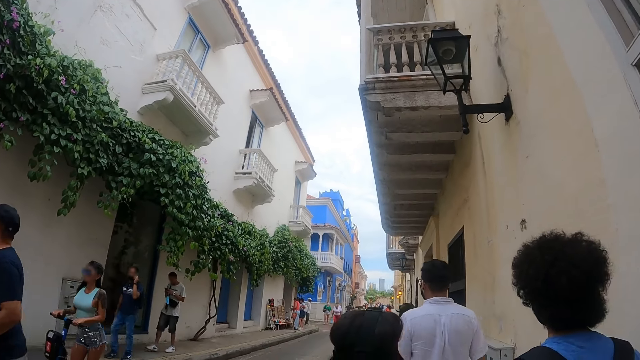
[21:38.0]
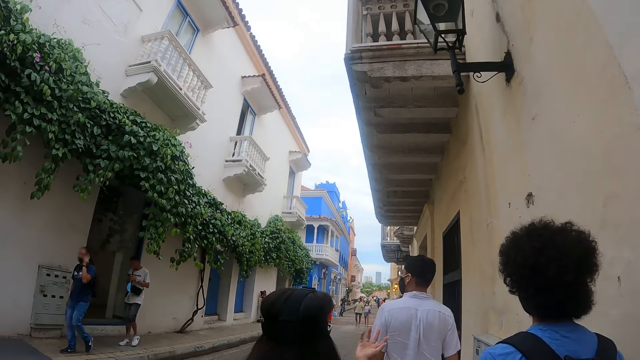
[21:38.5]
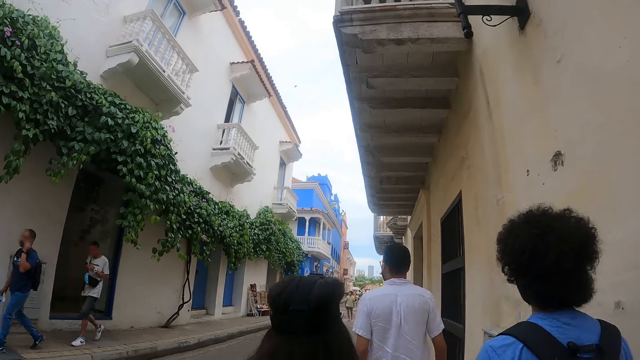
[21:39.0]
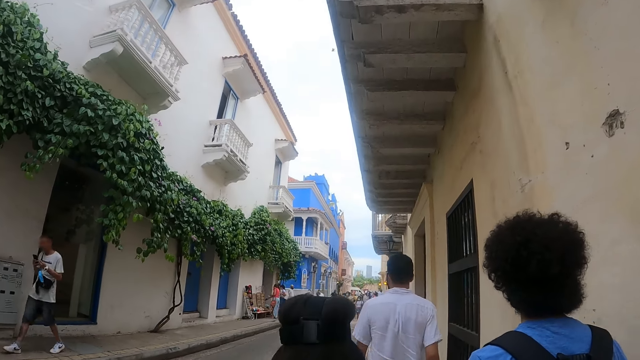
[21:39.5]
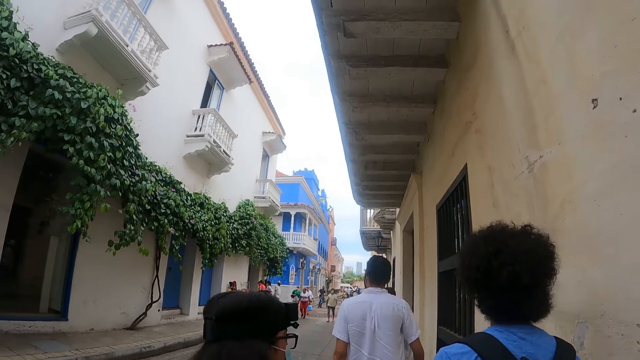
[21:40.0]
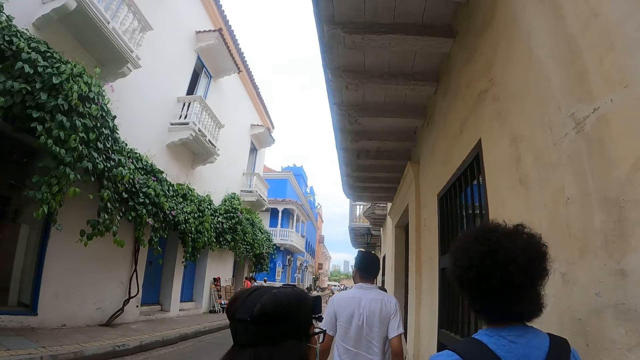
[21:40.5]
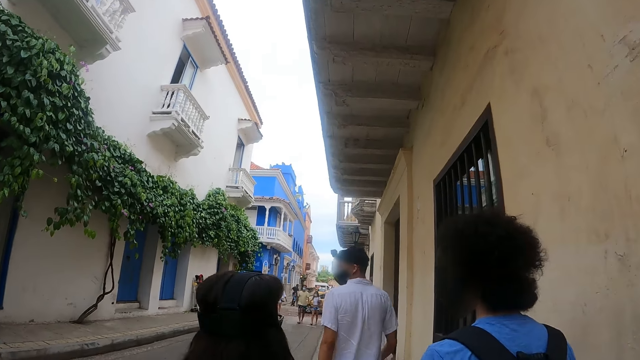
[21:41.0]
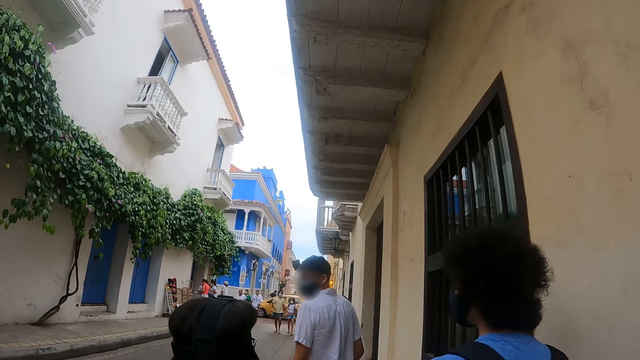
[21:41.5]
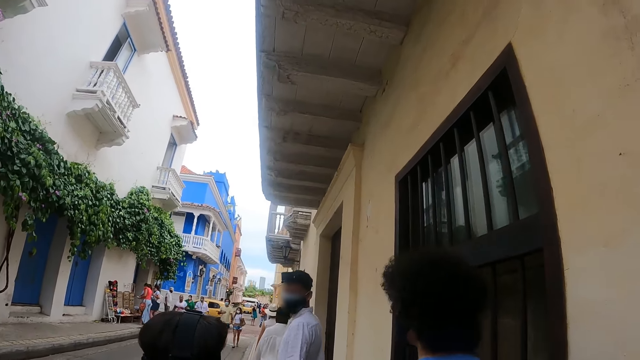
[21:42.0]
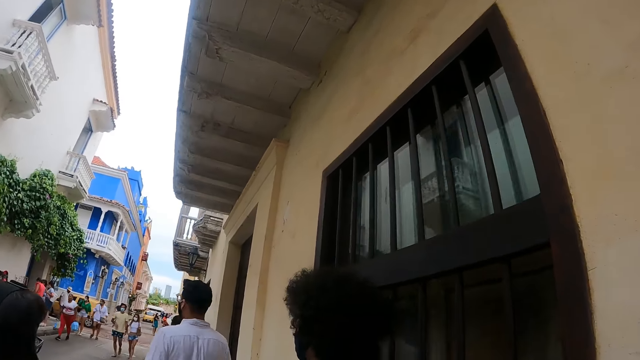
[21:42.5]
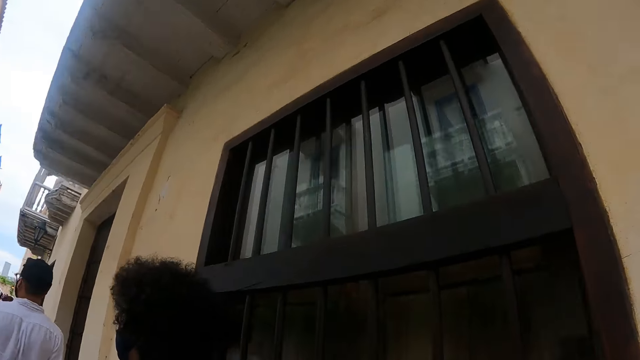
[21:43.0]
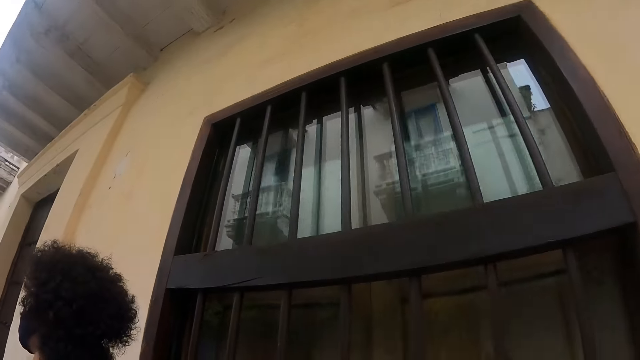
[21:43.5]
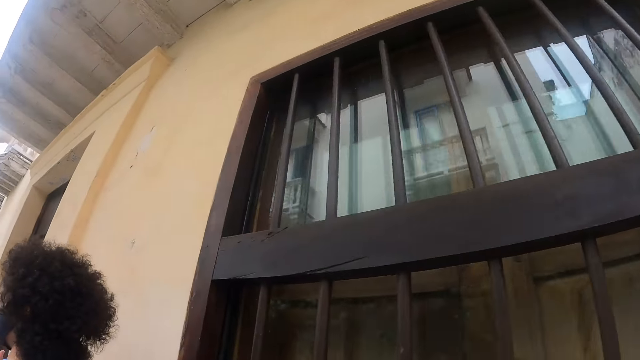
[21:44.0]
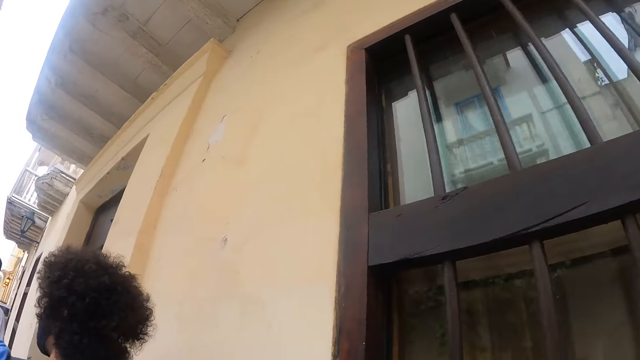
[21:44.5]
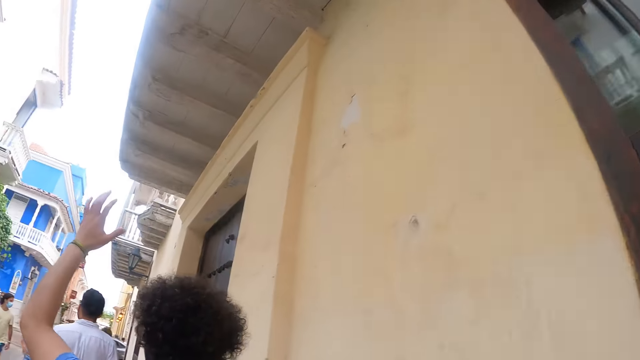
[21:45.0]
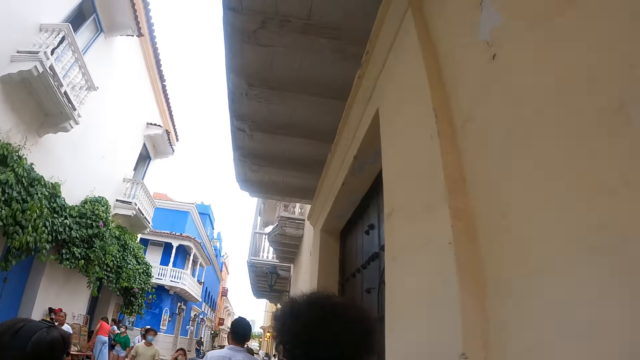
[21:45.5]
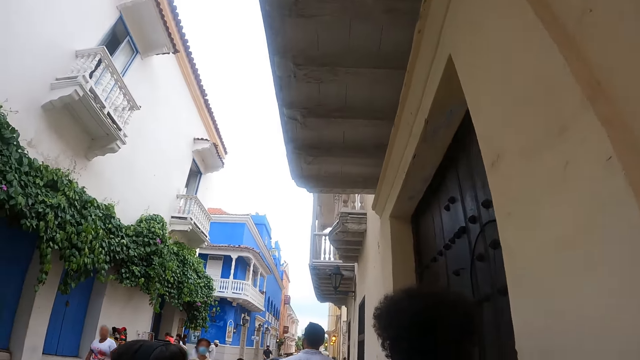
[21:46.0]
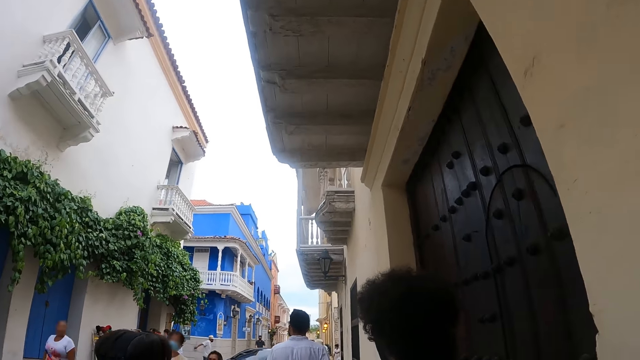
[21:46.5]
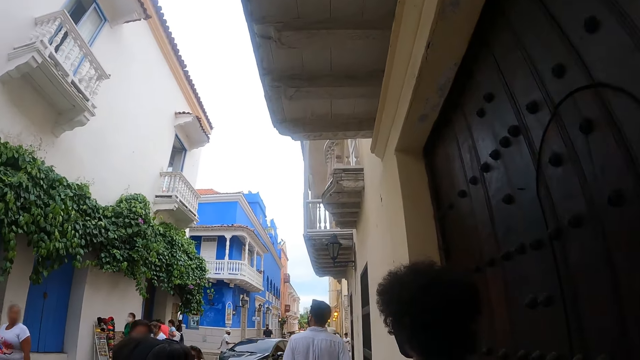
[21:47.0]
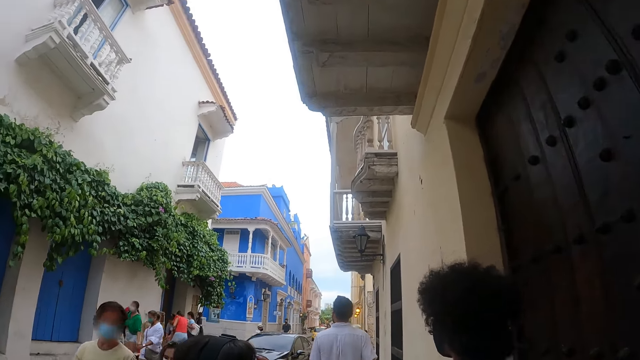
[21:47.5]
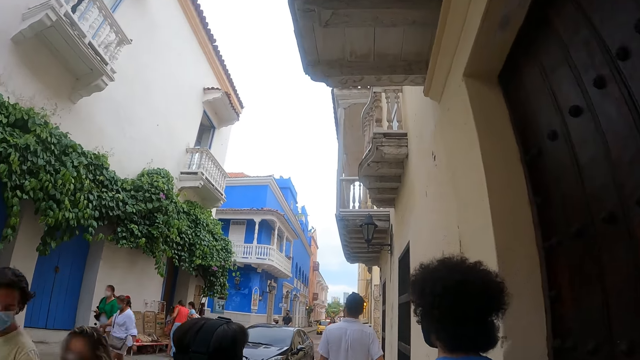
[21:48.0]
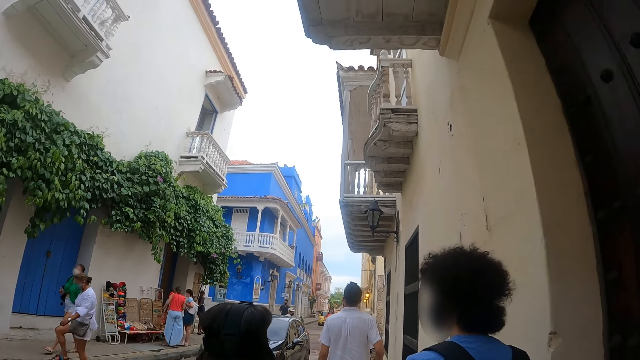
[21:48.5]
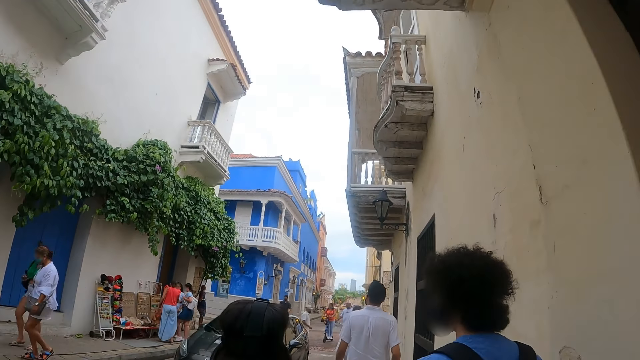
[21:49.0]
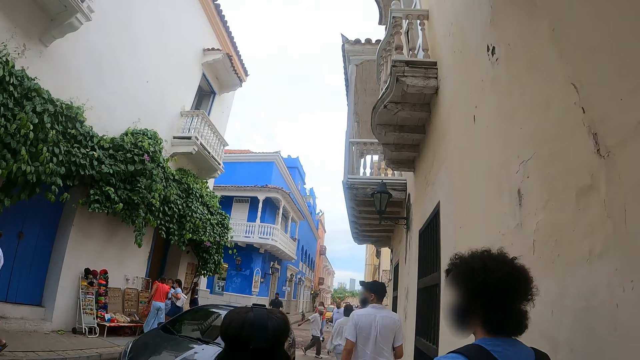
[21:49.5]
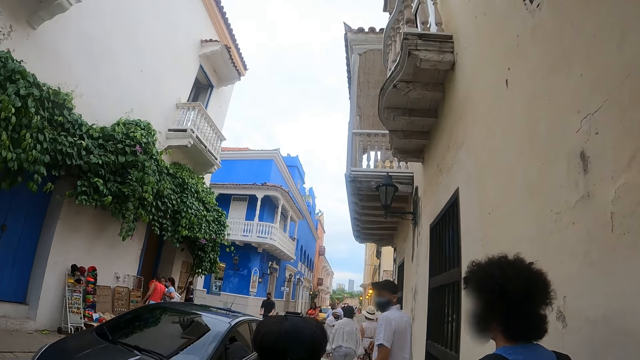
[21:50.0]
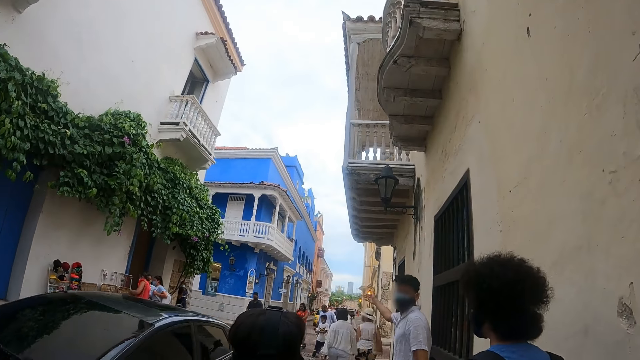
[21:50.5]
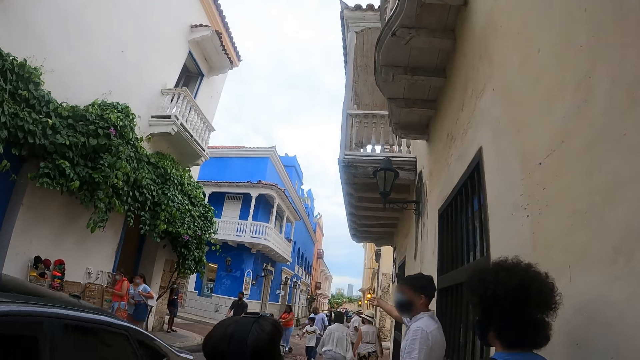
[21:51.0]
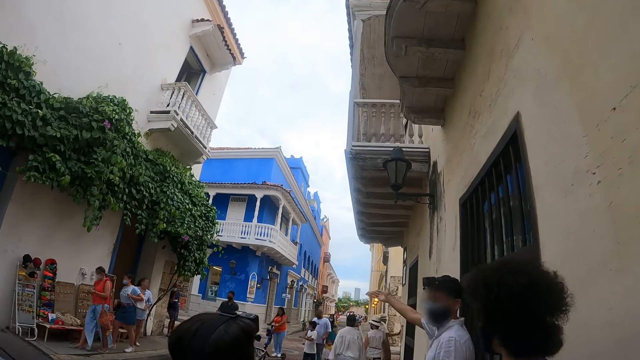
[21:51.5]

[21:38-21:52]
The camera wearer looks at the door. They walk.

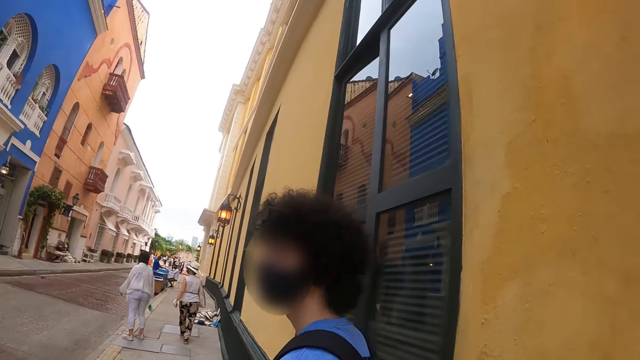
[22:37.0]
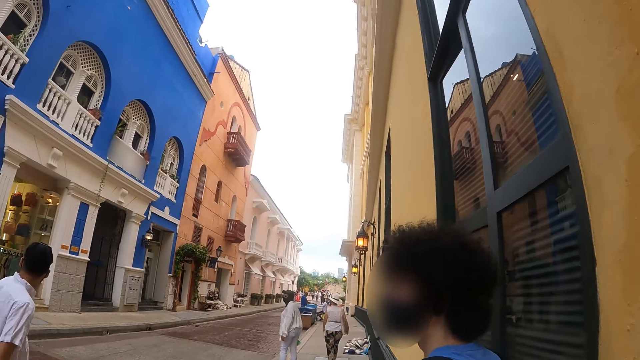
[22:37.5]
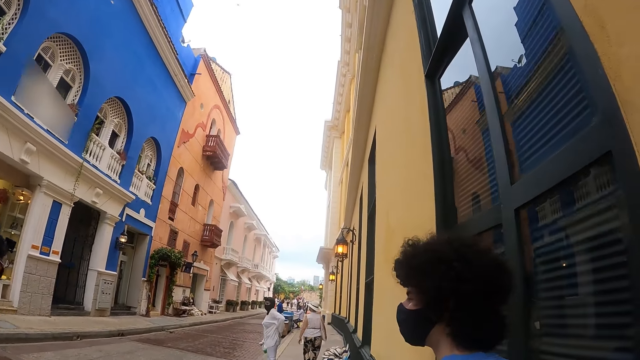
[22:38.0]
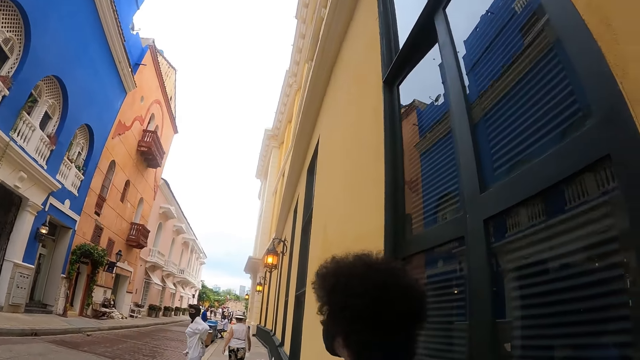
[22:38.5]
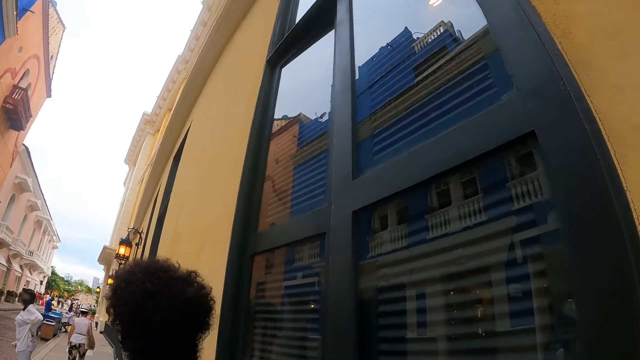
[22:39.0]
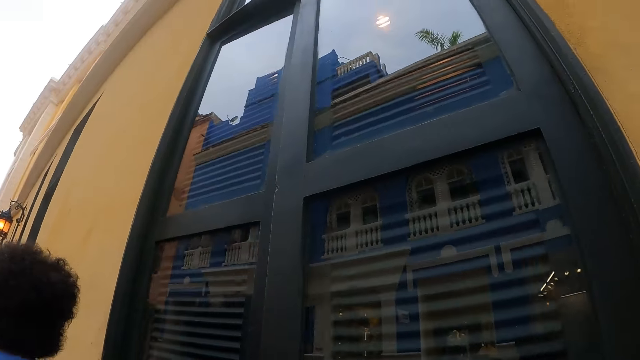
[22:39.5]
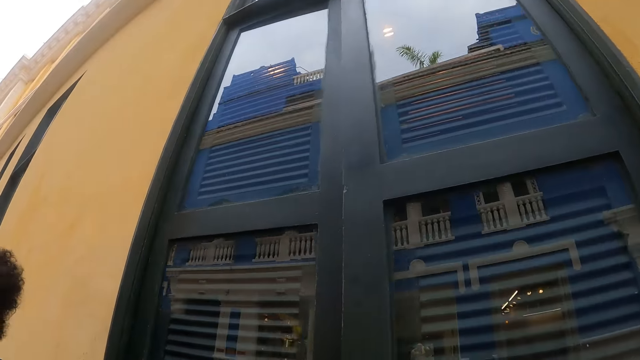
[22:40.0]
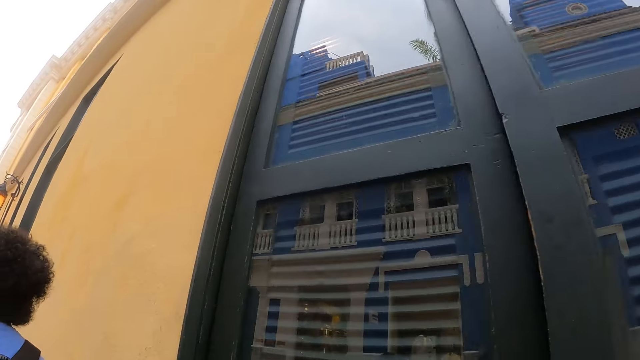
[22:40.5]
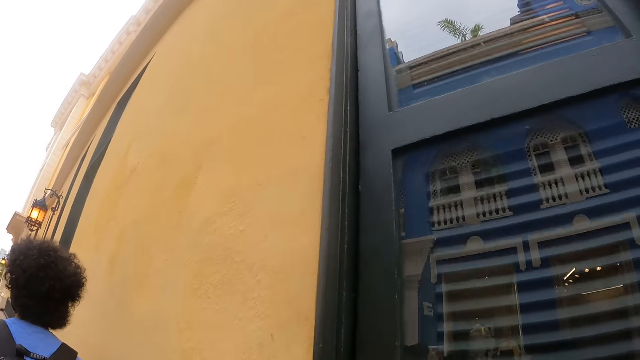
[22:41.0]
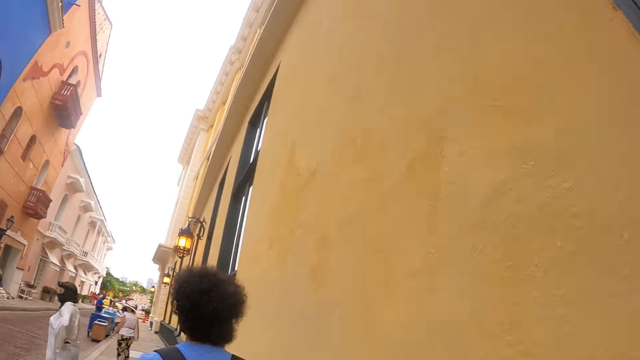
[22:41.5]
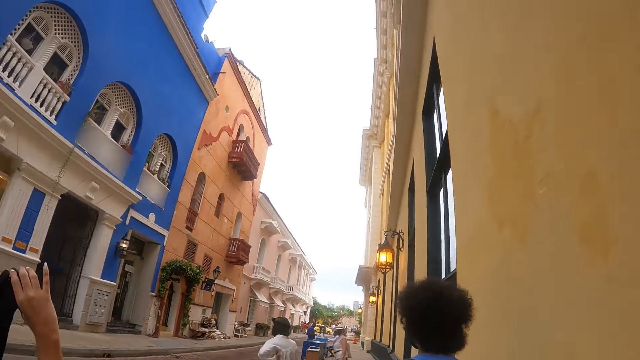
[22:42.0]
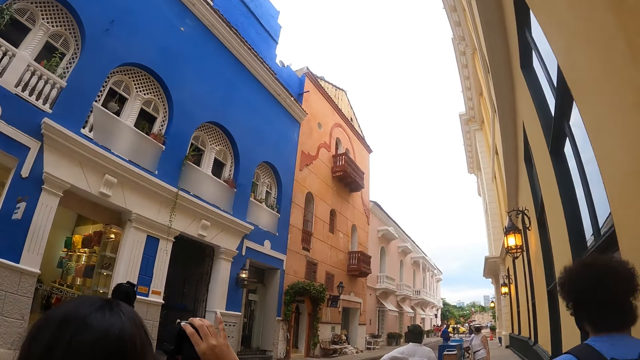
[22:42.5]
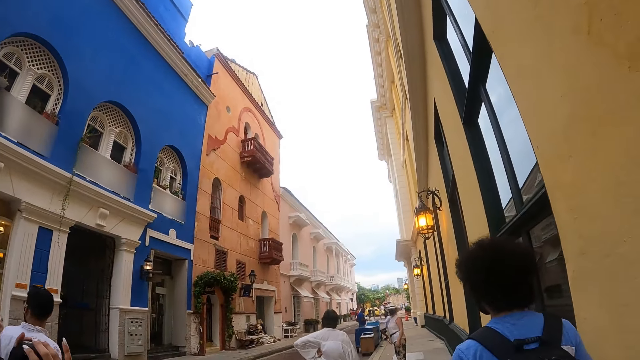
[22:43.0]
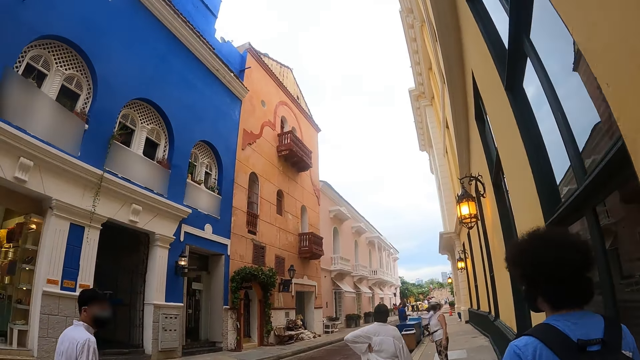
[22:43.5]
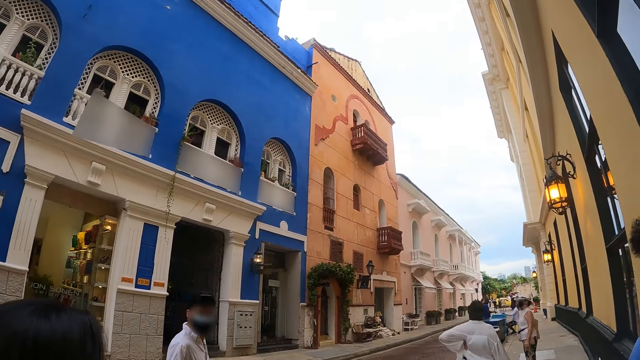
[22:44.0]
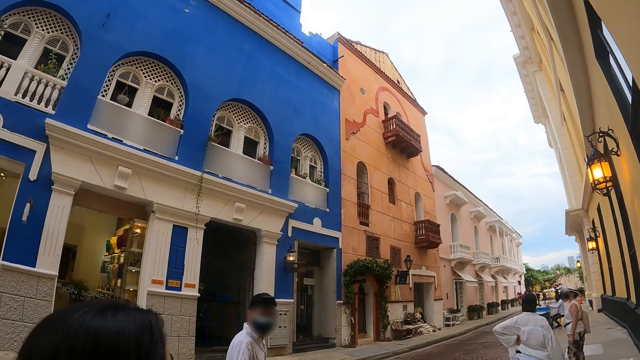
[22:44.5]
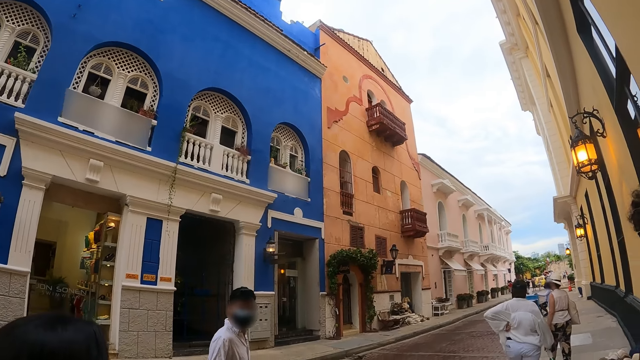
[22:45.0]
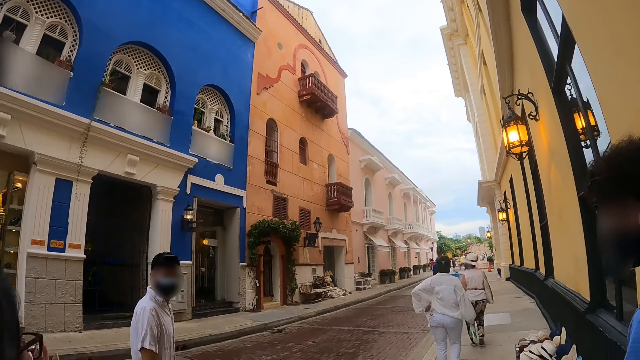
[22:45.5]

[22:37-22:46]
The camera wearer walks along the road.
